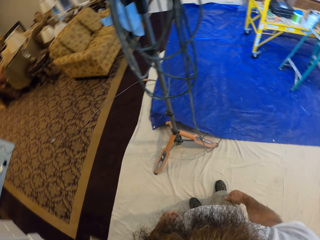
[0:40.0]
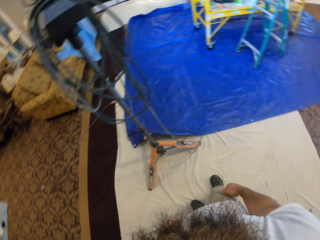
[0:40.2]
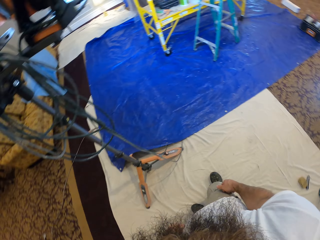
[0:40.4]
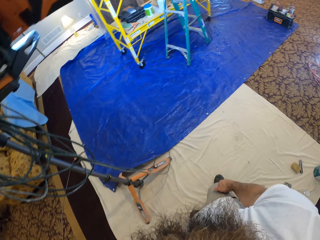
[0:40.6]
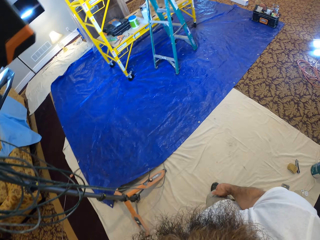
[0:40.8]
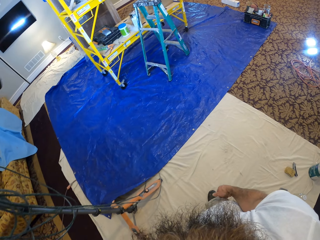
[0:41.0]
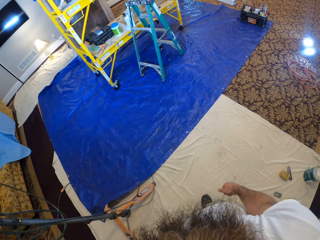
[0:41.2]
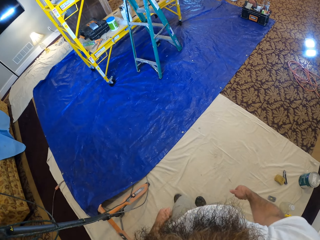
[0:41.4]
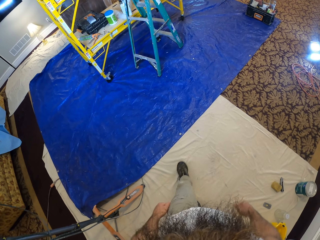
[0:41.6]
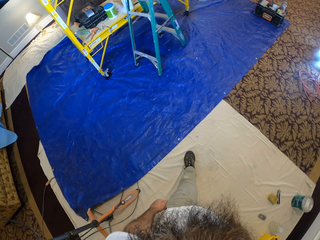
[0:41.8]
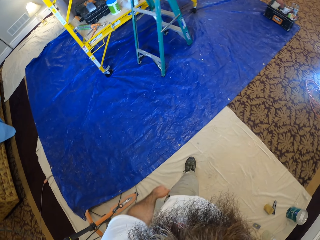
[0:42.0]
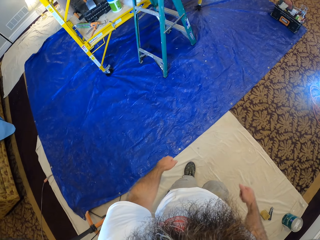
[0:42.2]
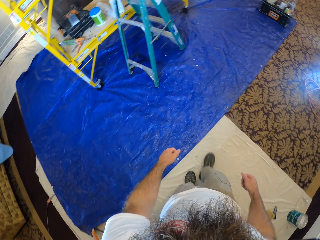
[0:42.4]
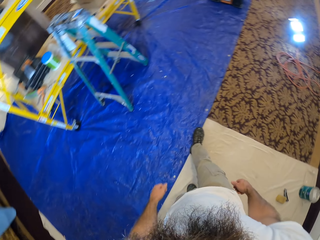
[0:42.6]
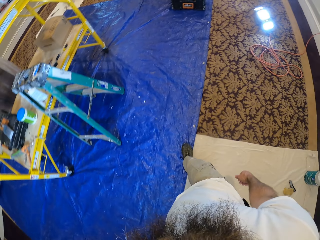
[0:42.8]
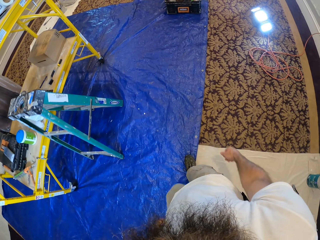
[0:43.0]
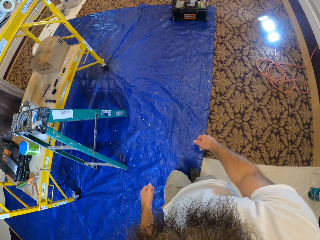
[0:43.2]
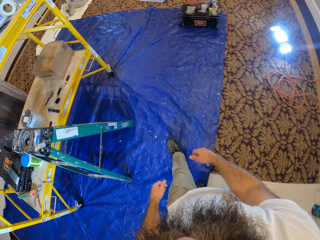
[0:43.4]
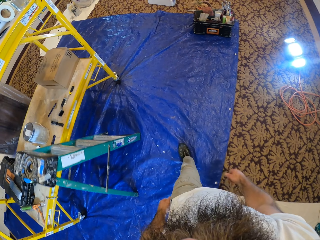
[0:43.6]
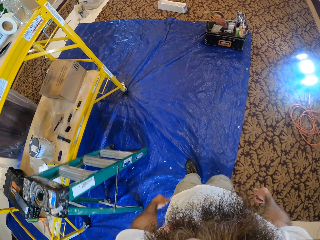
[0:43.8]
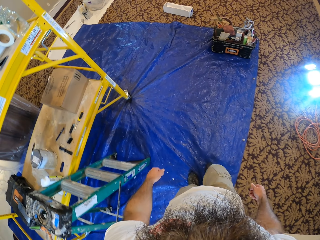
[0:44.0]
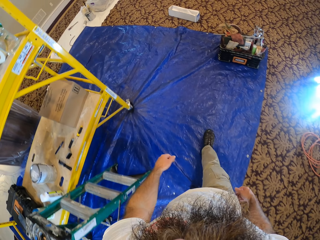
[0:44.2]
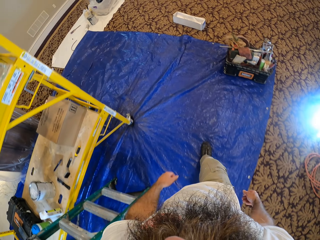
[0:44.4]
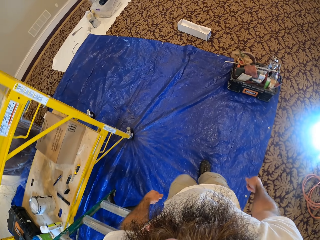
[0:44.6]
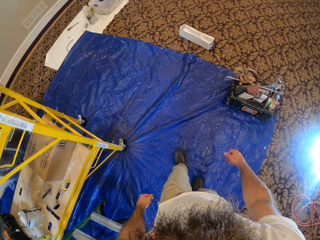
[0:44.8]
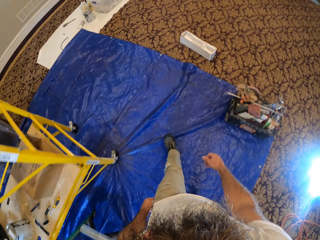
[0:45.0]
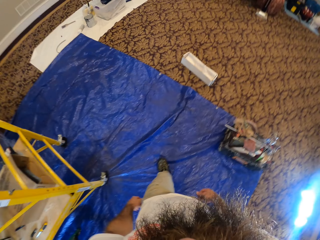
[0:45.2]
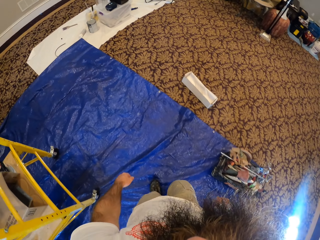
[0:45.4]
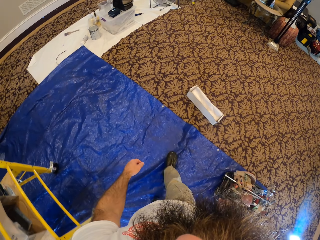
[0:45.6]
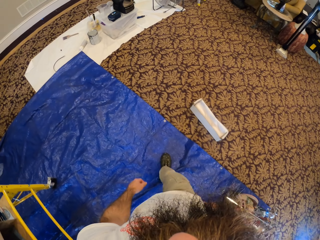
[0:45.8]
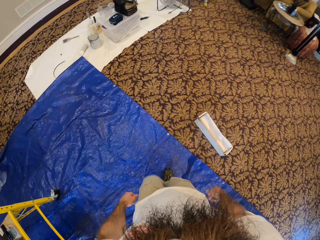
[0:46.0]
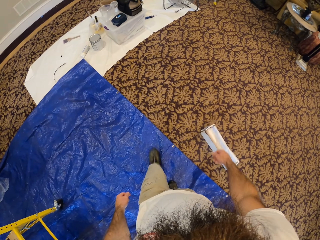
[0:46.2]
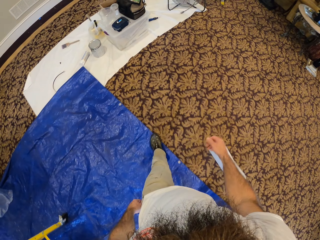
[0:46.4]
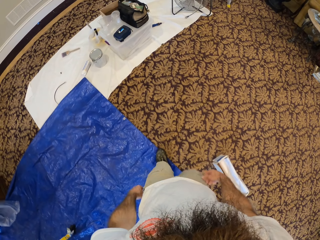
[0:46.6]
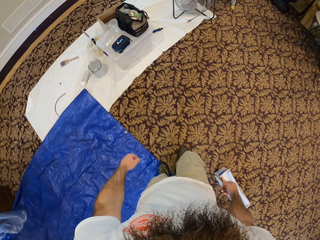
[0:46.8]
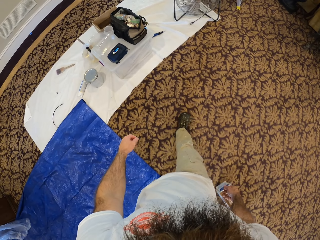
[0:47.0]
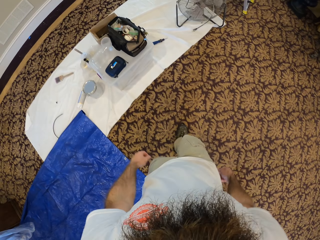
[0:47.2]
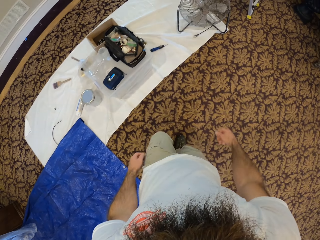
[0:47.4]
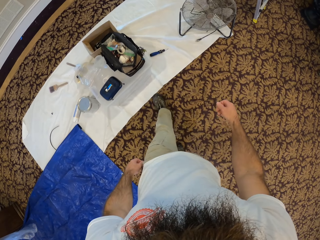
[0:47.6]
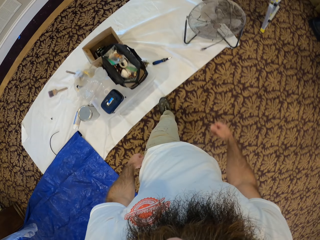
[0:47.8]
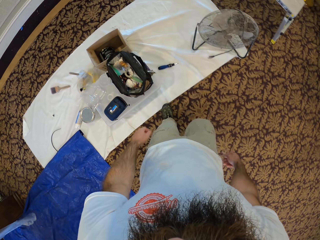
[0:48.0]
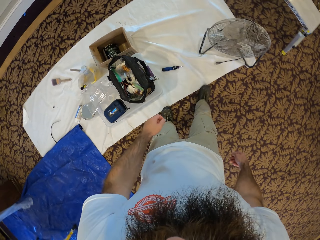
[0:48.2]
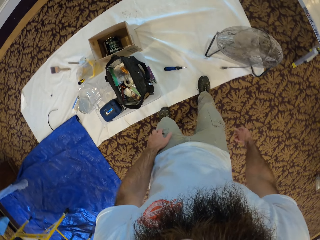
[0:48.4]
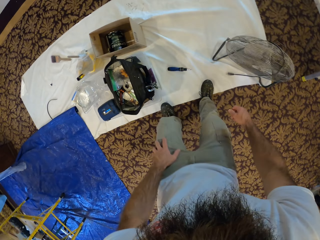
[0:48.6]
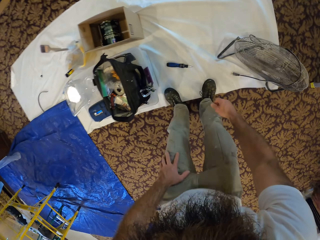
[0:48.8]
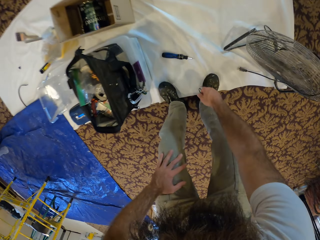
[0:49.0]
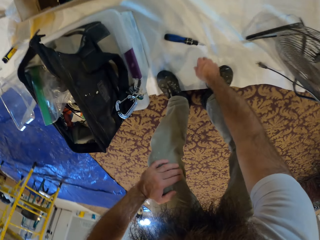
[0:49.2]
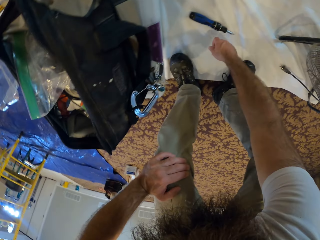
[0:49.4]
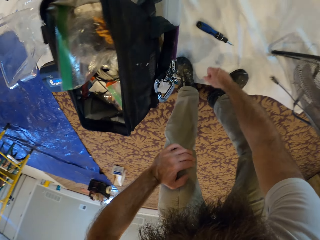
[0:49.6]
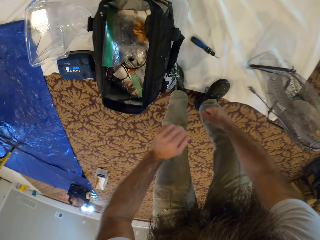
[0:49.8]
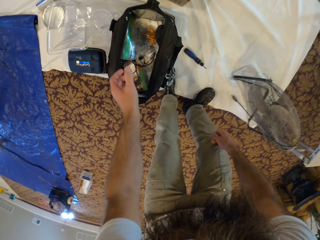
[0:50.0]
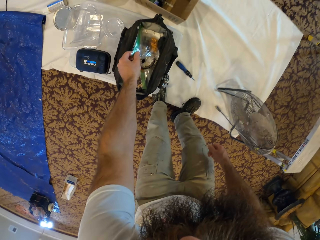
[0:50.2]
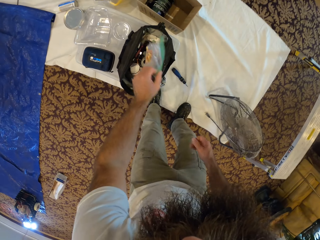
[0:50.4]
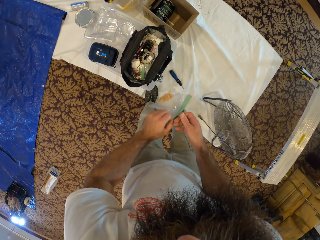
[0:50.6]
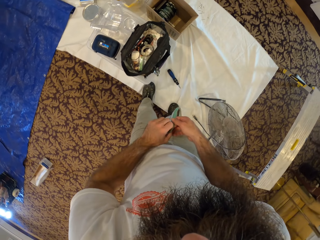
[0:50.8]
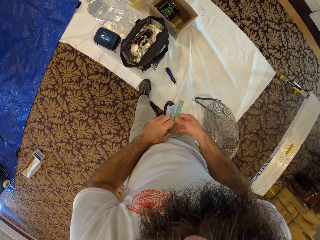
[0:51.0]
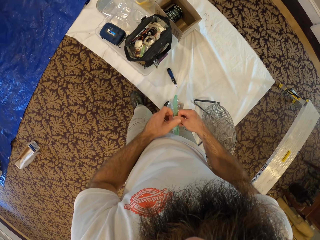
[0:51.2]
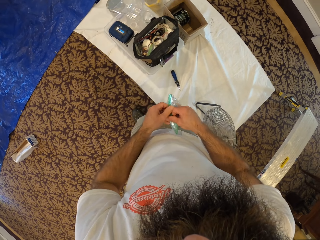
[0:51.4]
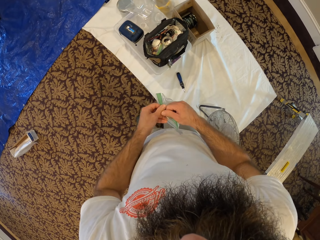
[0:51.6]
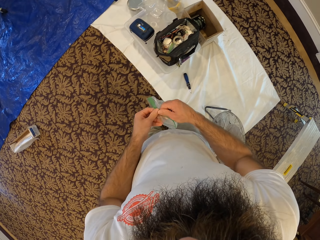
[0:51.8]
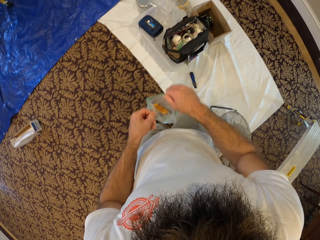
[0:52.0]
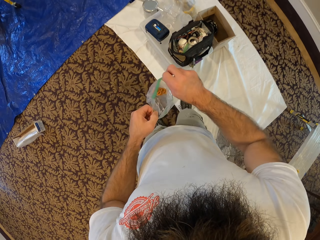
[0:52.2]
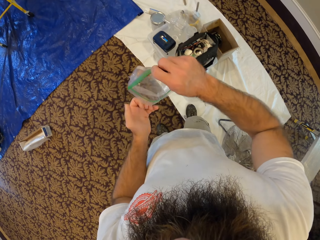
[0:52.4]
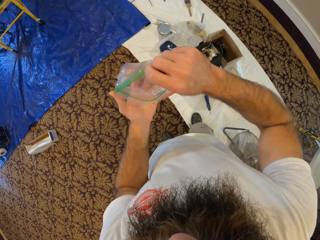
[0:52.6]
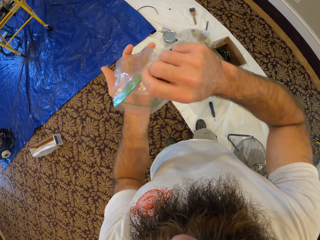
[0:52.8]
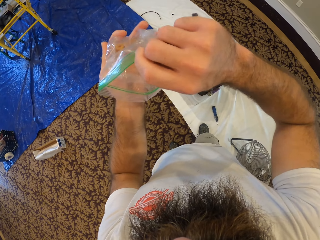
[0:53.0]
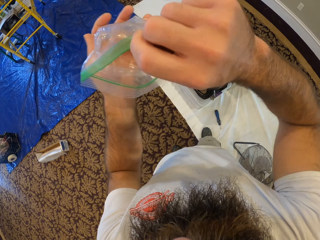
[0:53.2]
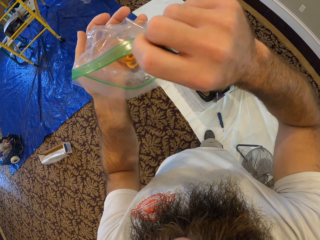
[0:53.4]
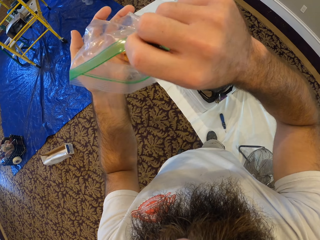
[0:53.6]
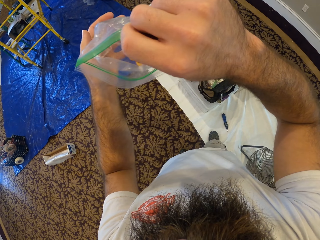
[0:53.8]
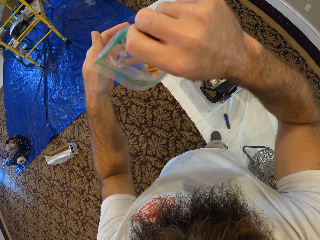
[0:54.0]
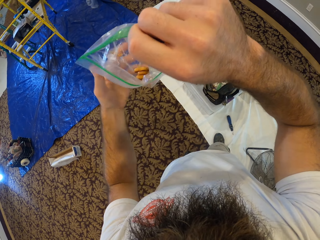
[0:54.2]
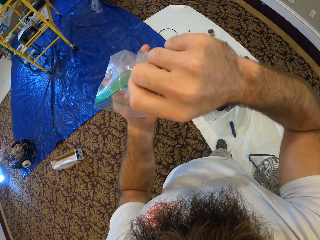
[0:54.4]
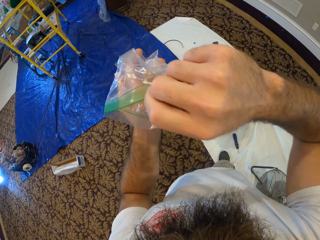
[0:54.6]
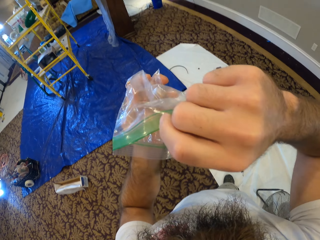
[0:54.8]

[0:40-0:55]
The camera wearer walks in the house. He bends towards a screwdriver. He picks up a plastic bag or polythene paper from a bag with his left hand. He opens the plastic bag with both hands. He lifts the paper. He pours the nuts from the plastic bag into his mouth with both hands.

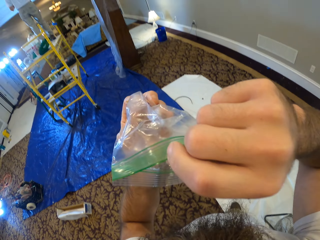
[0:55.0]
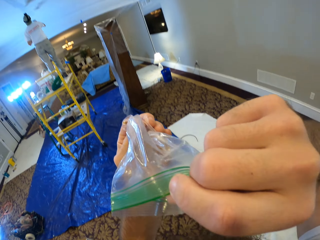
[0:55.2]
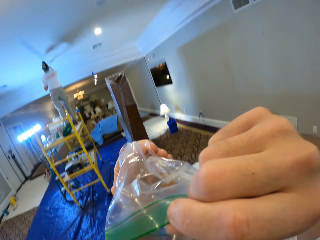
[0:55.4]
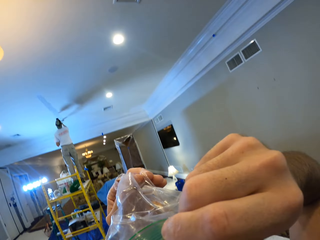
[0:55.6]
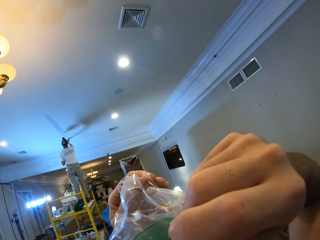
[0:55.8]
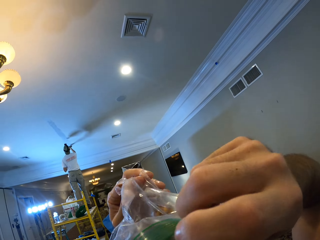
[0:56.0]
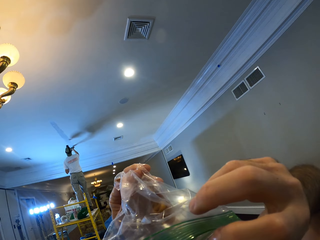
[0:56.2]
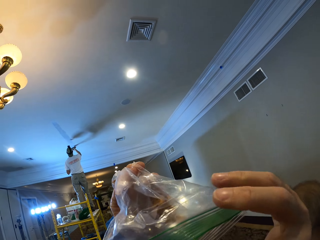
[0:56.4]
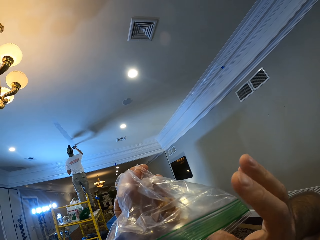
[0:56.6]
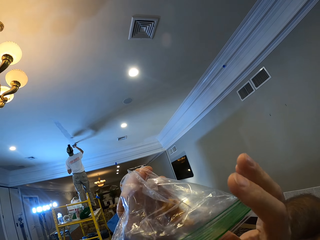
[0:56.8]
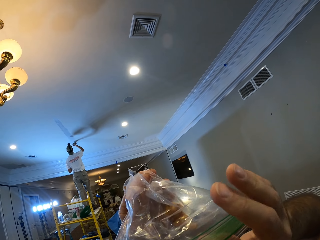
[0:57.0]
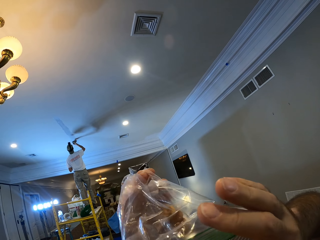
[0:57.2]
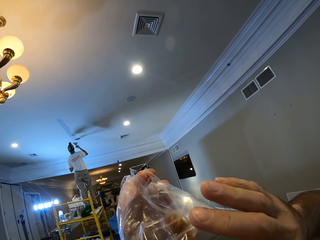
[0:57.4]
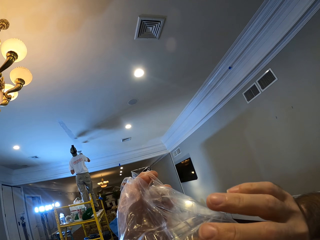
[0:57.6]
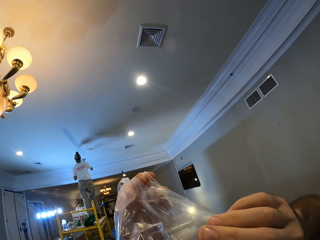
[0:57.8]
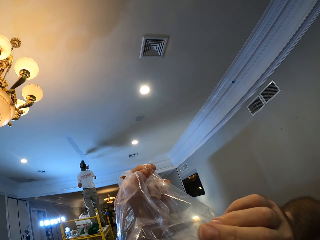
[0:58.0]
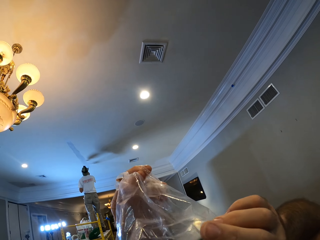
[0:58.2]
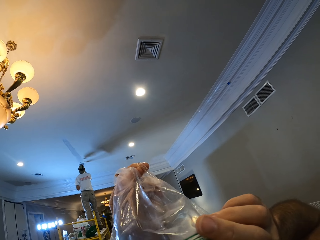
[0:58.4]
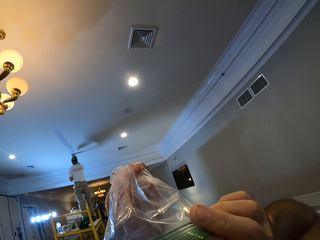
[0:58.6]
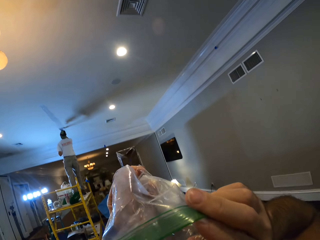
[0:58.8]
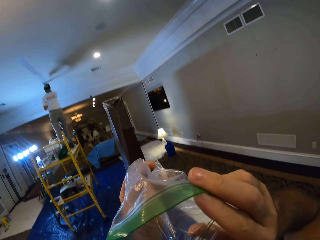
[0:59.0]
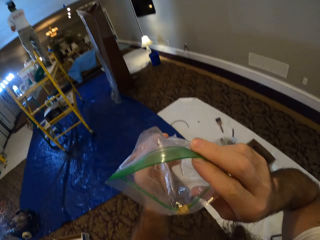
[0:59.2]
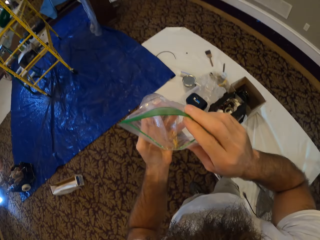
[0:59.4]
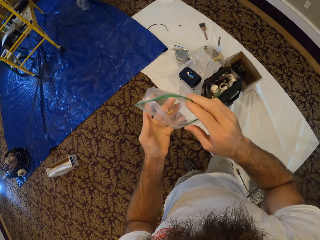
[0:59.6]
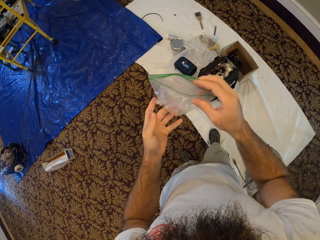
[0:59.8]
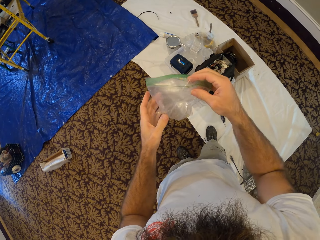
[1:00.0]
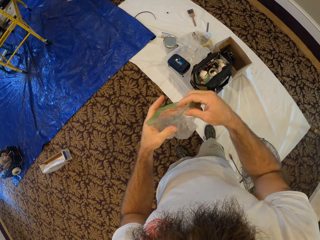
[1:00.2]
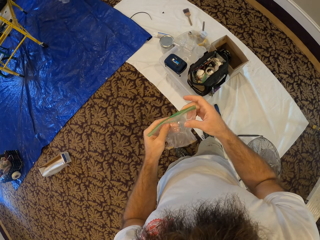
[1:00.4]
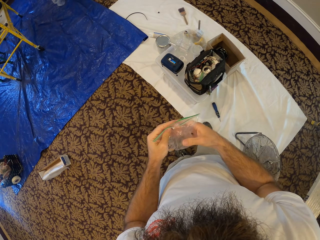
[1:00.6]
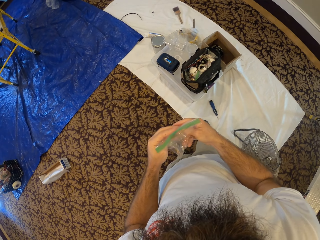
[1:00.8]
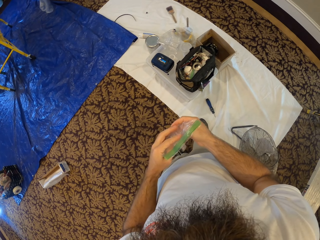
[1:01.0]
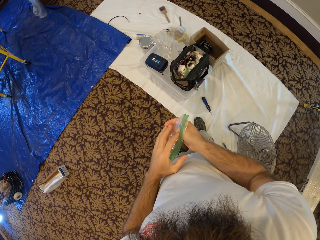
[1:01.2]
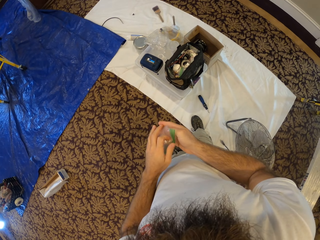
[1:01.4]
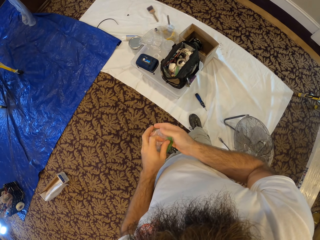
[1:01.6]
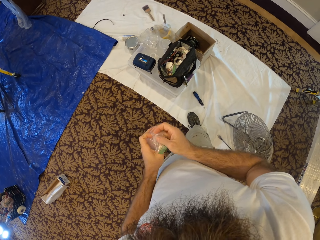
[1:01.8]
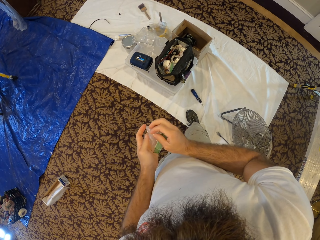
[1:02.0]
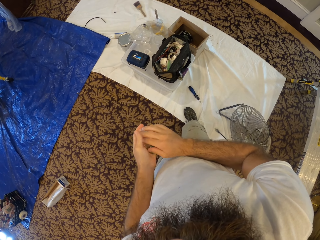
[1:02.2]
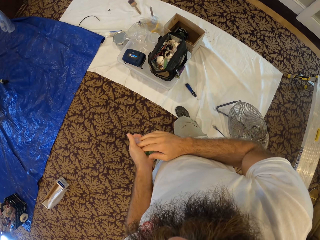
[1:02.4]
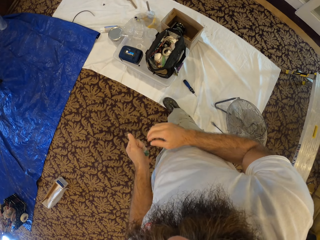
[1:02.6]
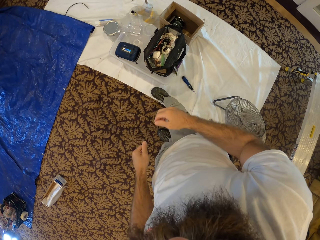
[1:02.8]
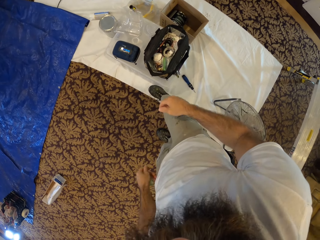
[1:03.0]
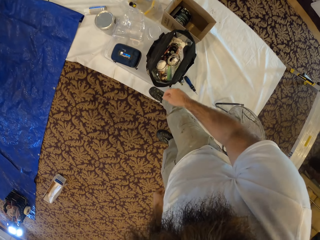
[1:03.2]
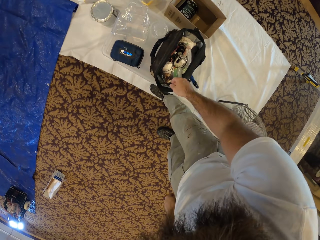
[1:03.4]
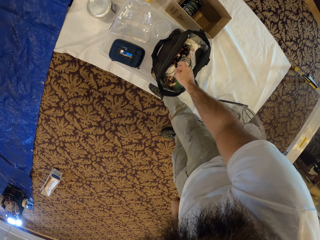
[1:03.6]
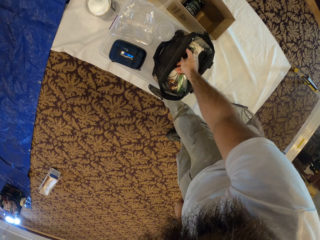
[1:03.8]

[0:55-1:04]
The camera wearer puts the content of the polythene paper in his mouth. He squeezes the plastic bag with both hands. He folds the polythene paper. He holds the plastic bag in his left hand. He picks up a biscuit pack from the bag with his right hand.
